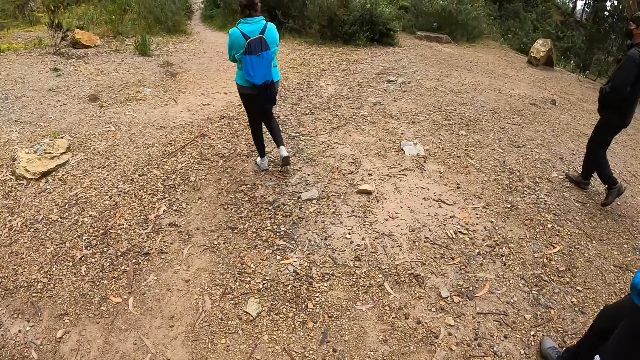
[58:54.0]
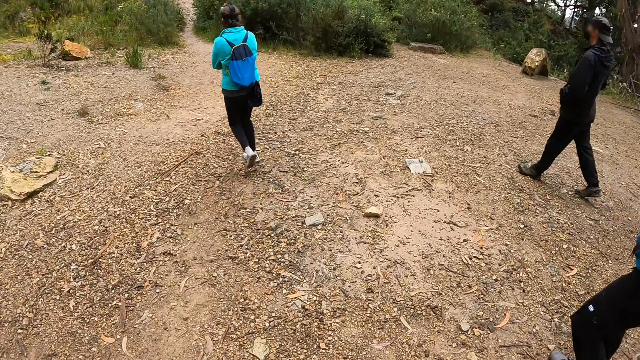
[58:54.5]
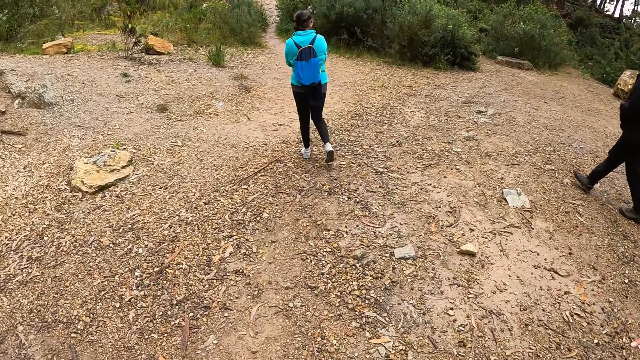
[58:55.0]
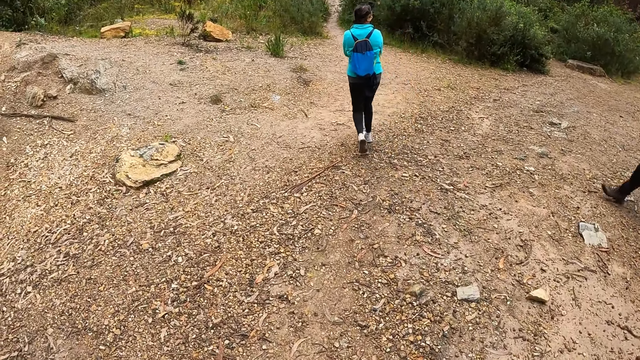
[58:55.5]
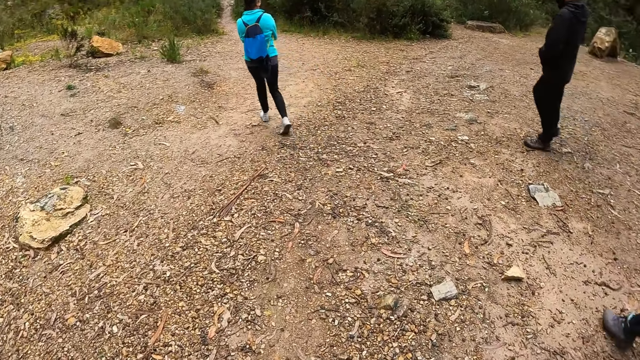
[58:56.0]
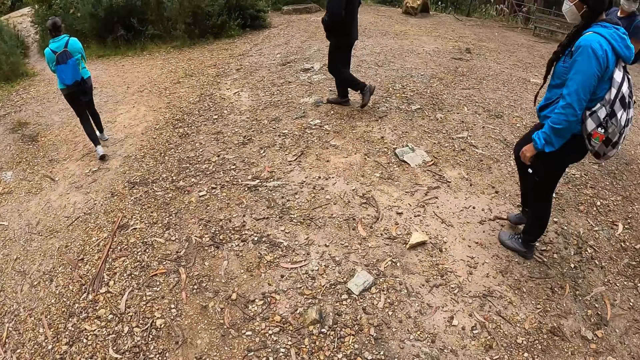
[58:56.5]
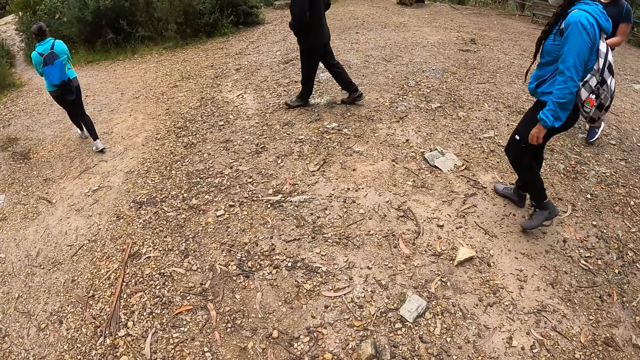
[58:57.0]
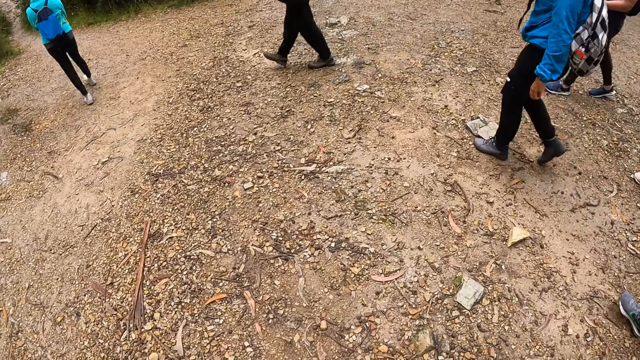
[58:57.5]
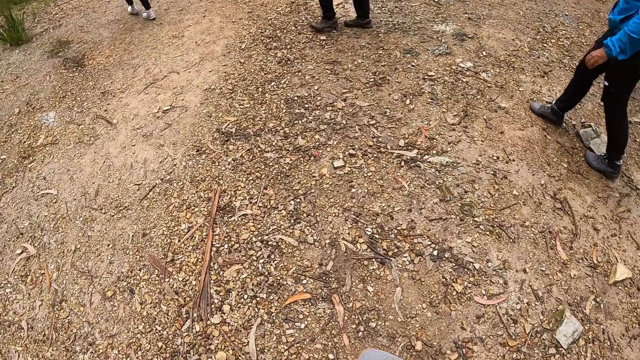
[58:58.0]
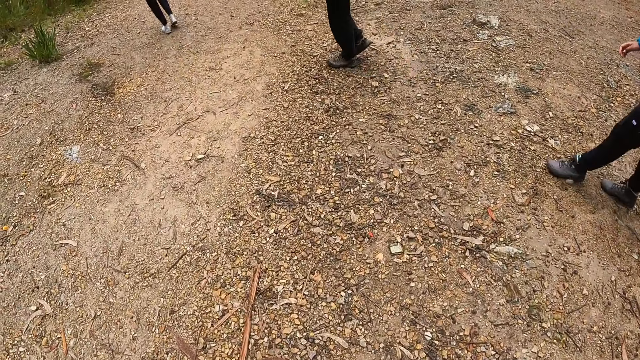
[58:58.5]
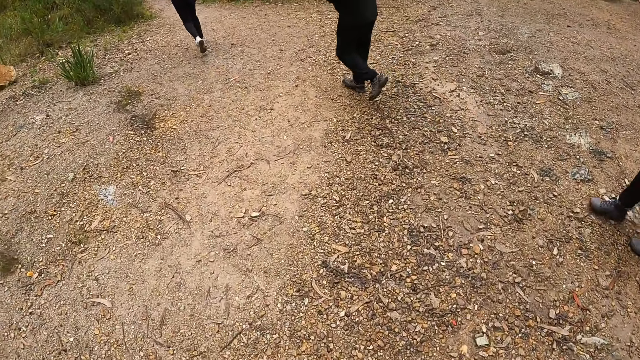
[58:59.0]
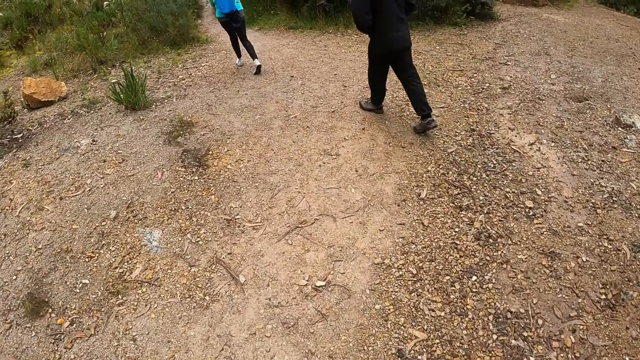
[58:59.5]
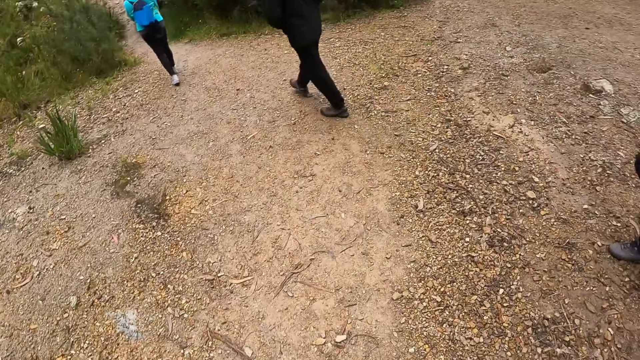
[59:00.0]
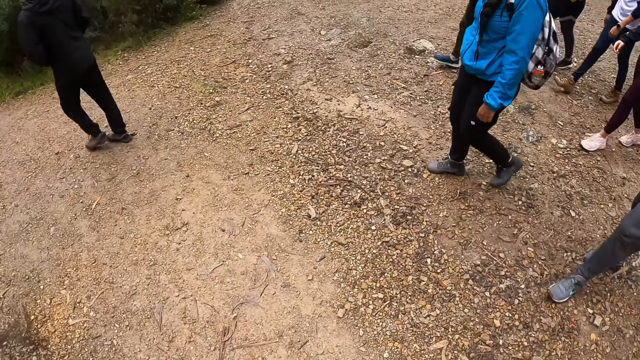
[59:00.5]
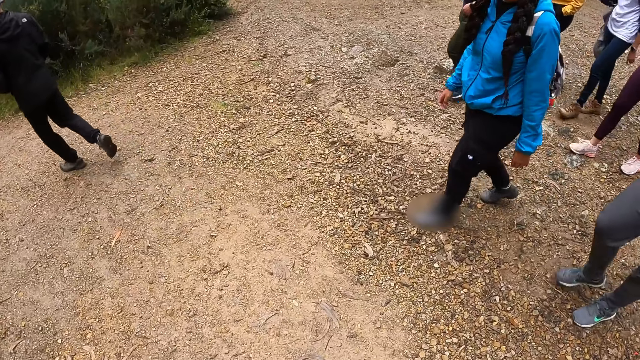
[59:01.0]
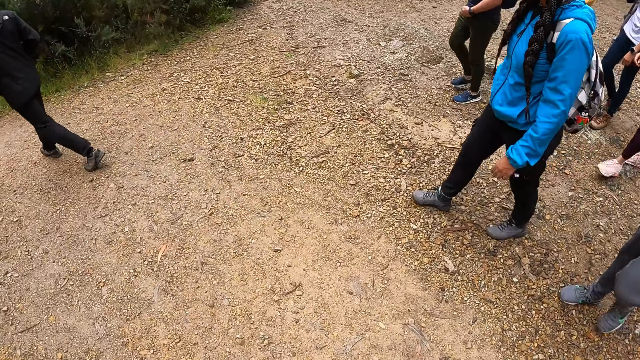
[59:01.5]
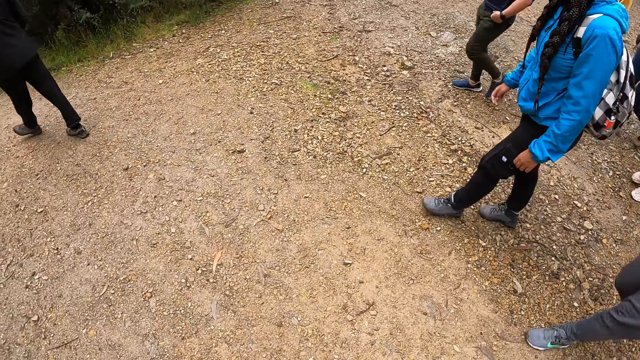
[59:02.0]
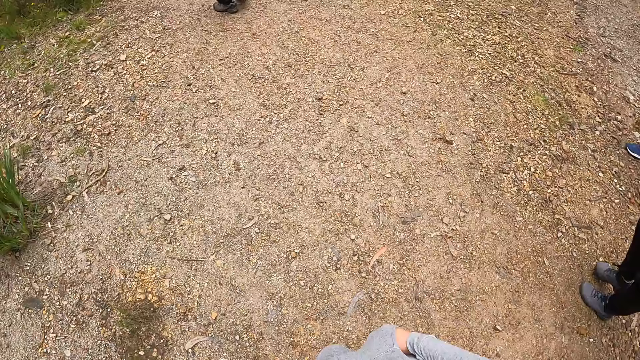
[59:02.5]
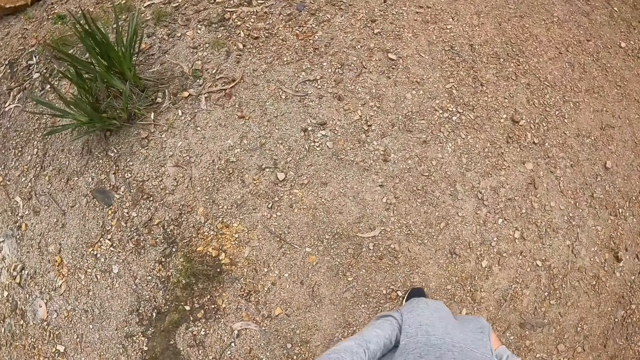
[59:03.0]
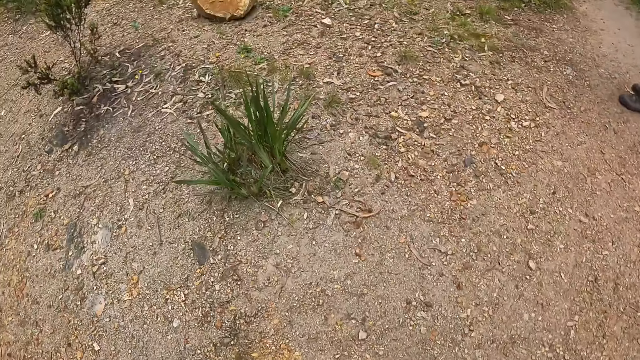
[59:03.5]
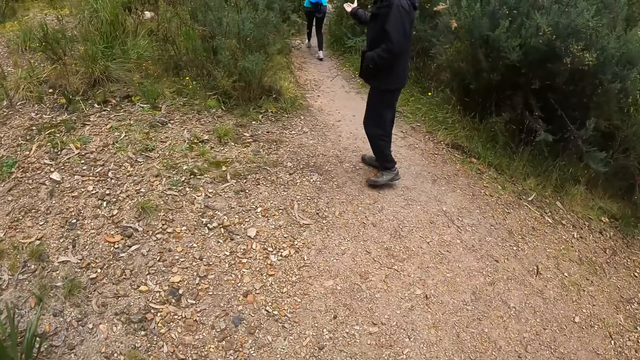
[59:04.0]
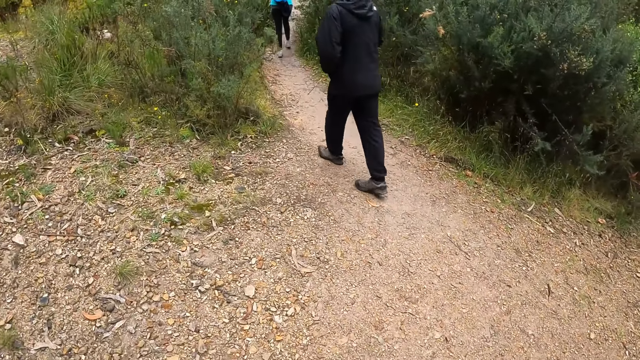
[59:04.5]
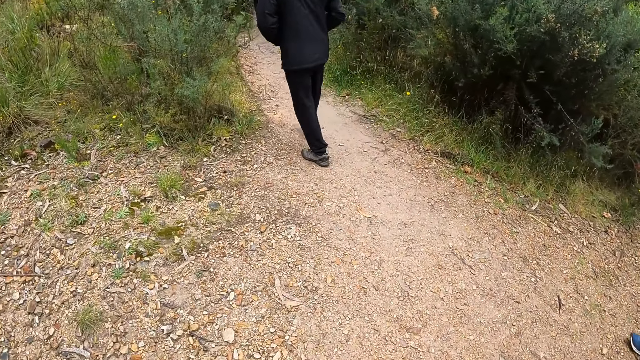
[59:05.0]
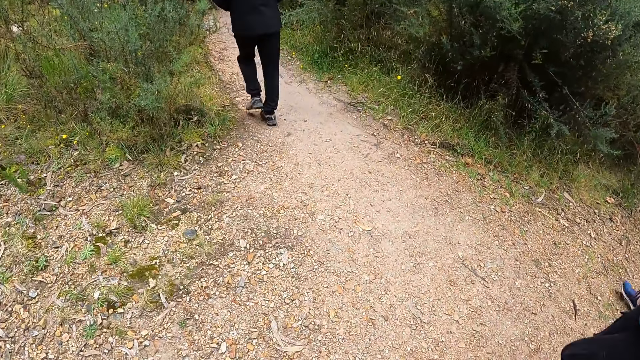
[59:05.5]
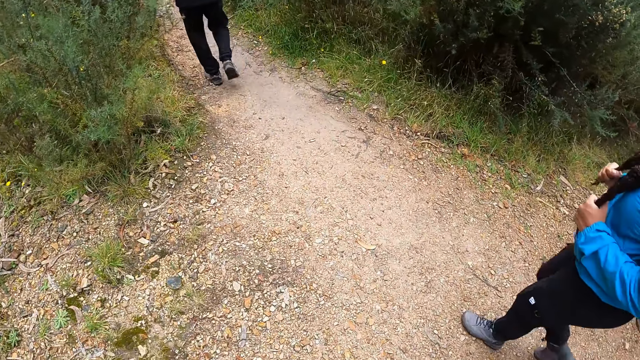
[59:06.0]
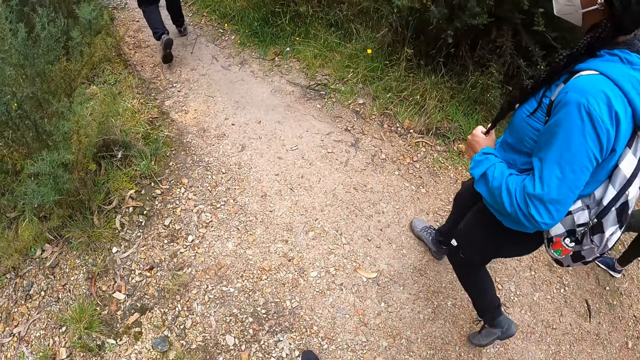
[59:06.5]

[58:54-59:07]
The camera wearer turns around. They walk along other people. They look aside.

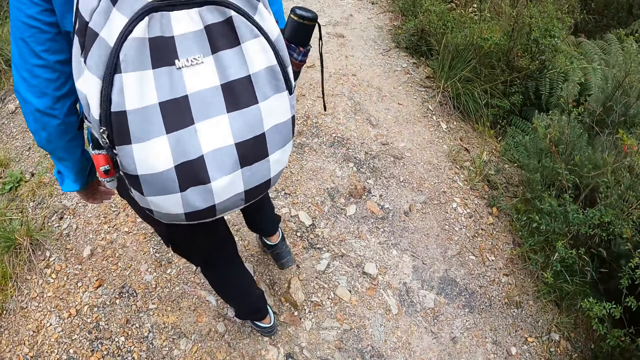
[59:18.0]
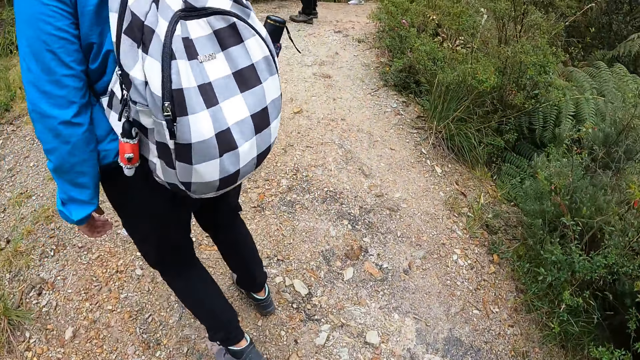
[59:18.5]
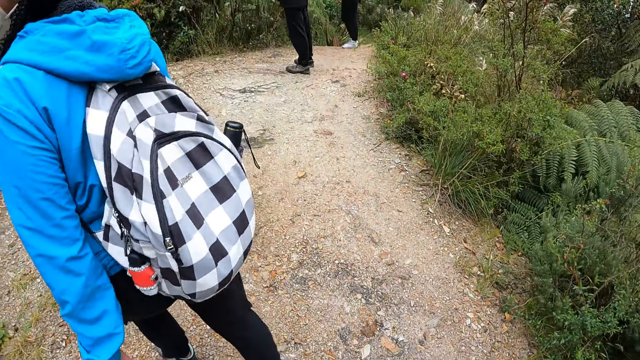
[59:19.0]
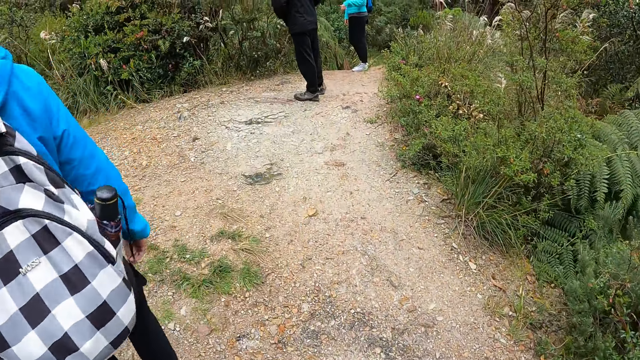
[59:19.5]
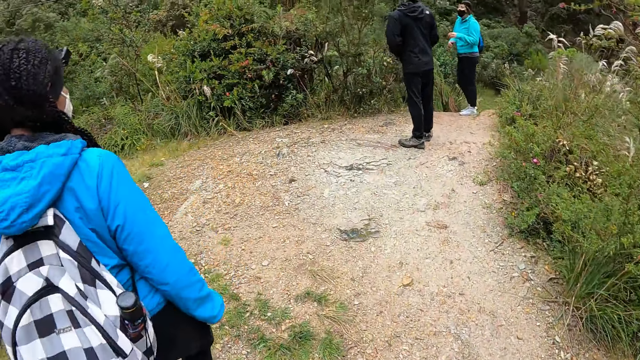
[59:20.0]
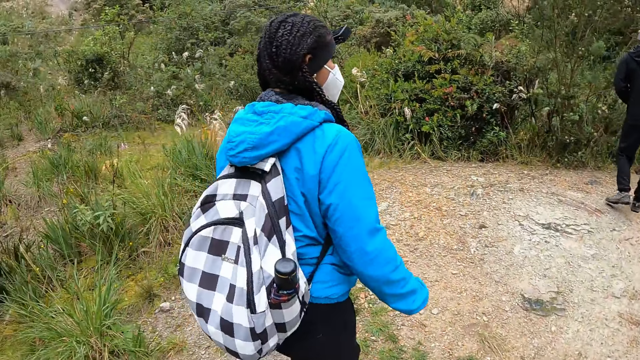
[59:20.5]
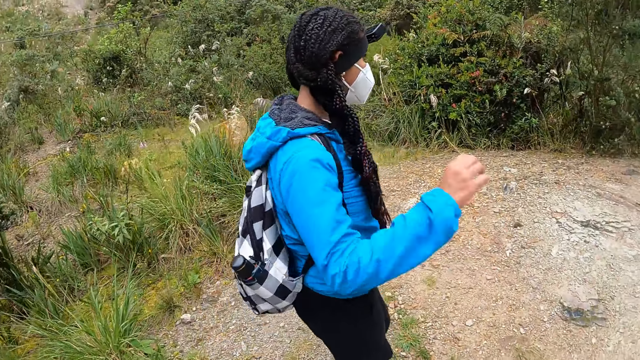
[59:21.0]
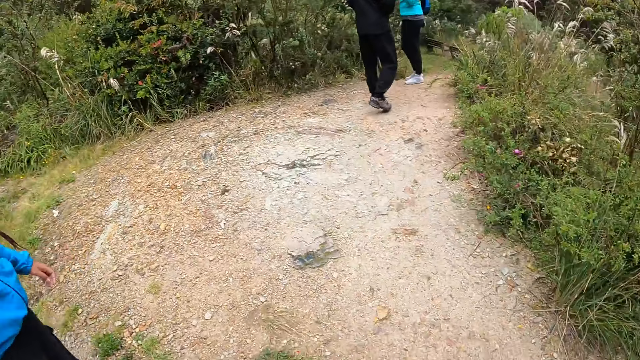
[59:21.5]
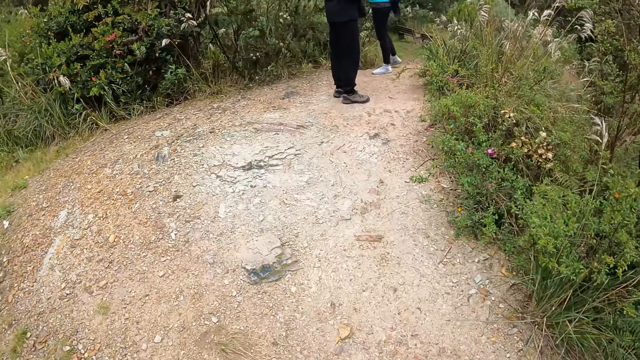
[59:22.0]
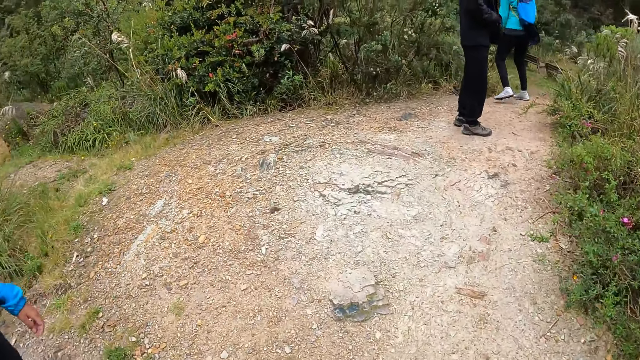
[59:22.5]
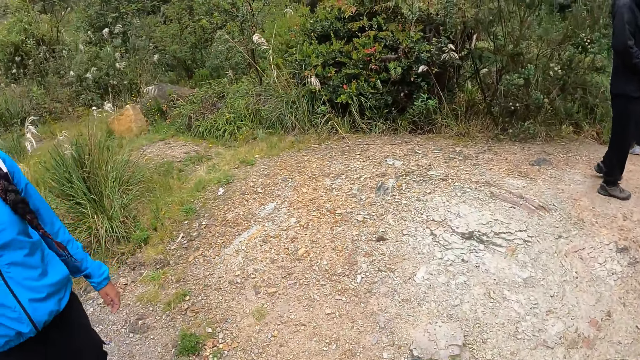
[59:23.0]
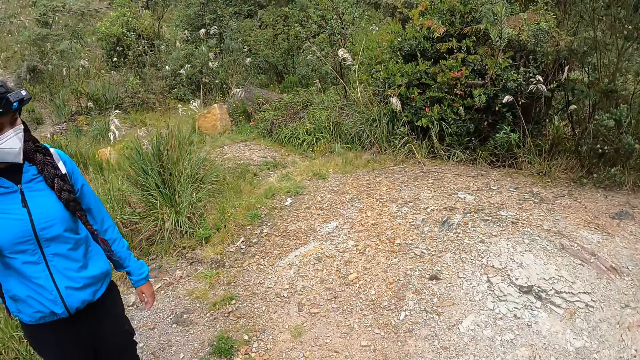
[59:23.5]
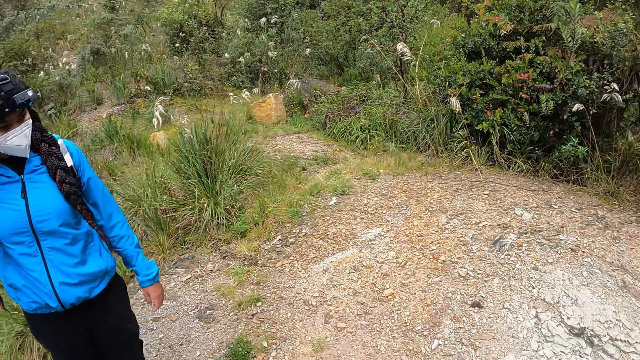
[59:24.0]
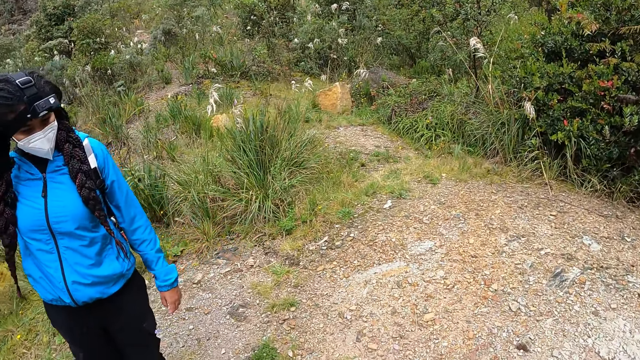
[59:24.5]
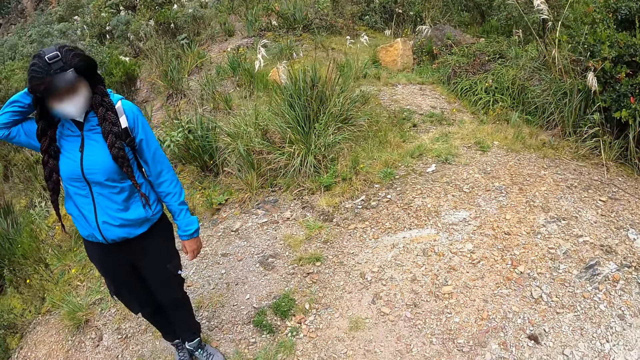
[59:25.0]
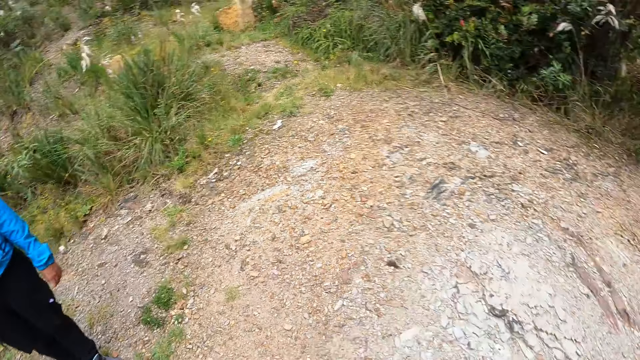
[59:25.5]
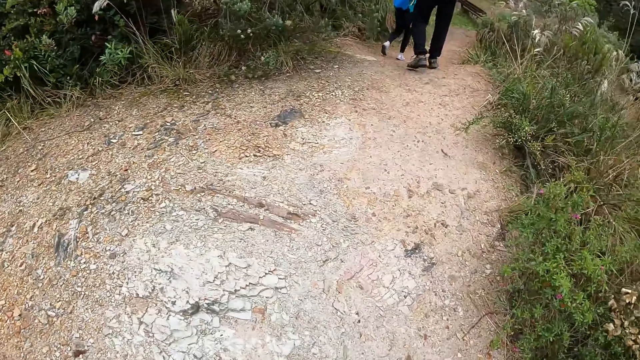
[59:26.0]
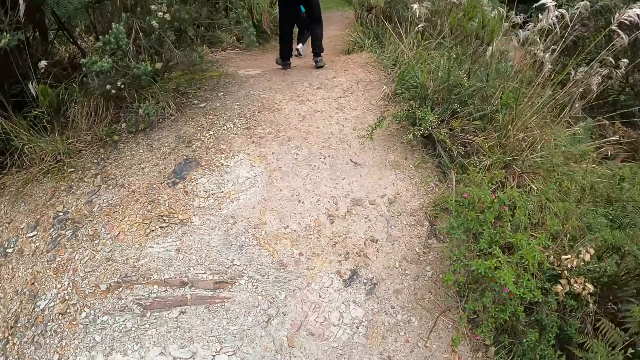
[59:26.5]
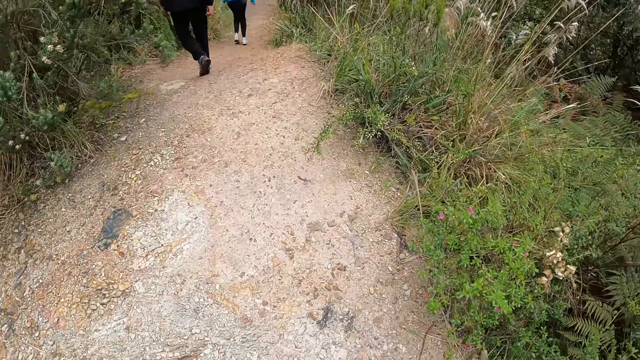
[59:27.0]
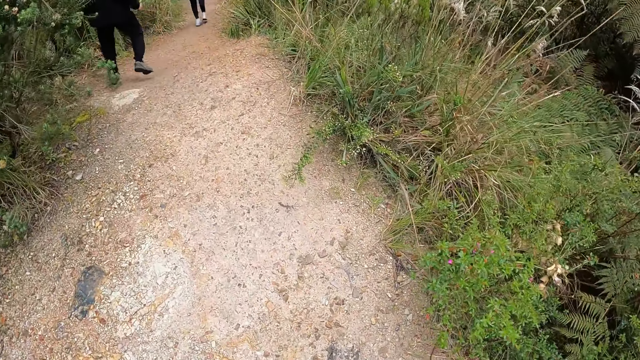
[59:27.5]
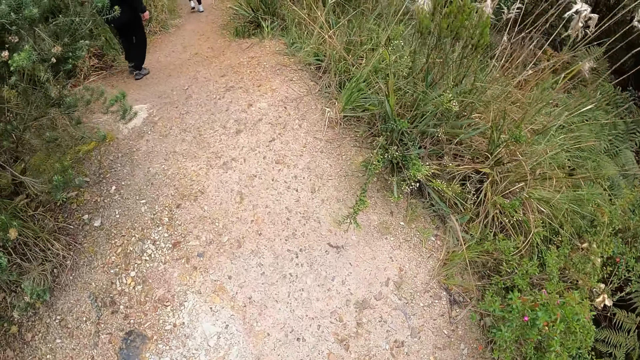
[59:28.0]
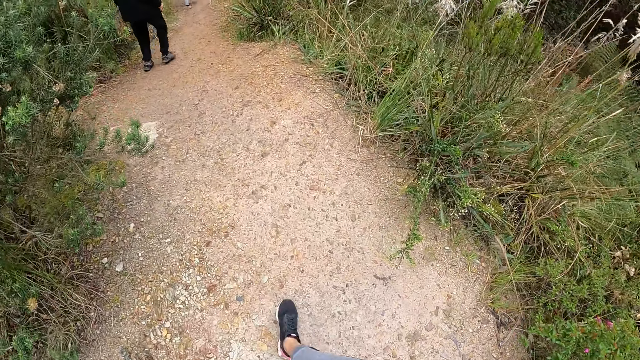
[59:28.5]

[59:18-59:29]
The camera wearer walks along other people. They look around.
